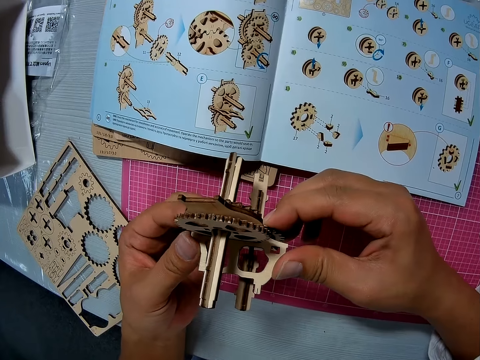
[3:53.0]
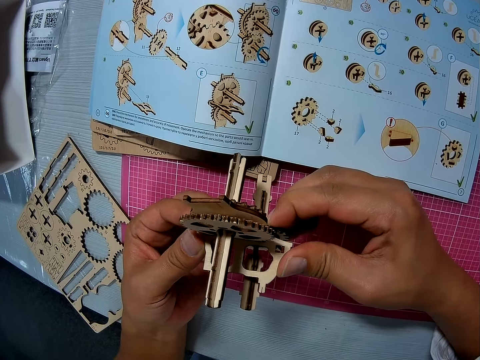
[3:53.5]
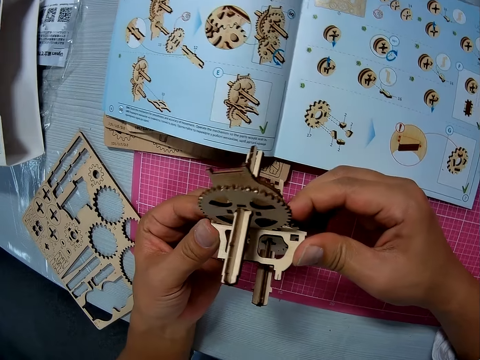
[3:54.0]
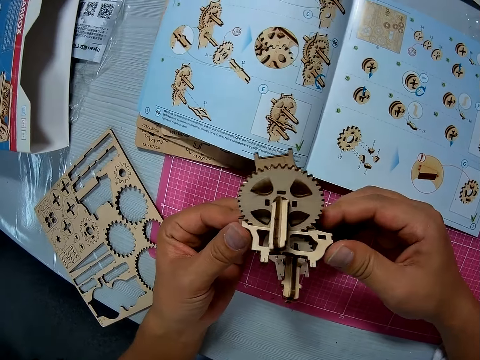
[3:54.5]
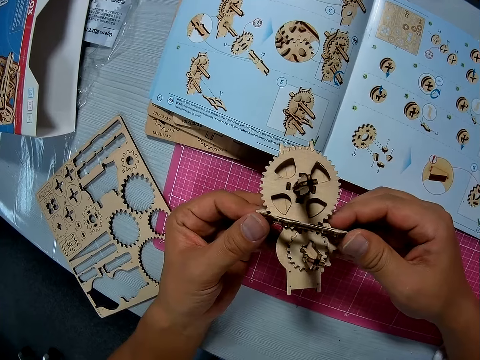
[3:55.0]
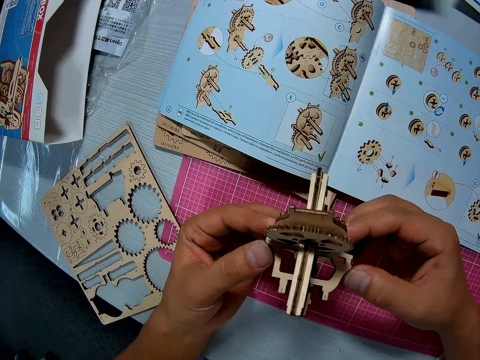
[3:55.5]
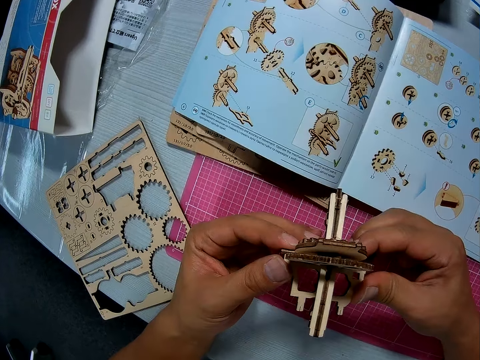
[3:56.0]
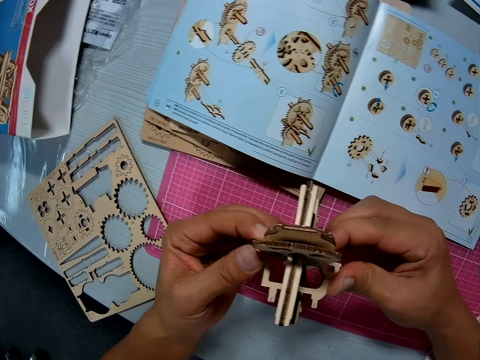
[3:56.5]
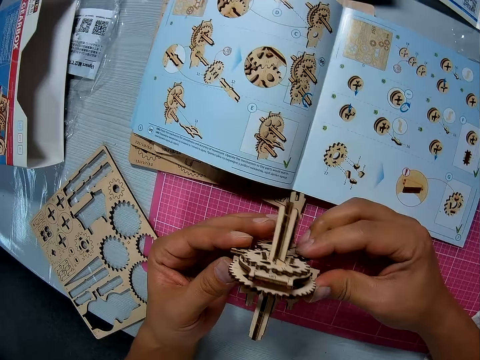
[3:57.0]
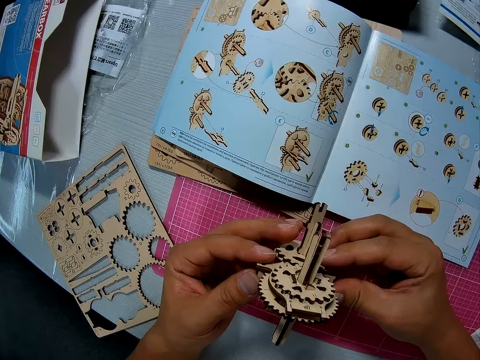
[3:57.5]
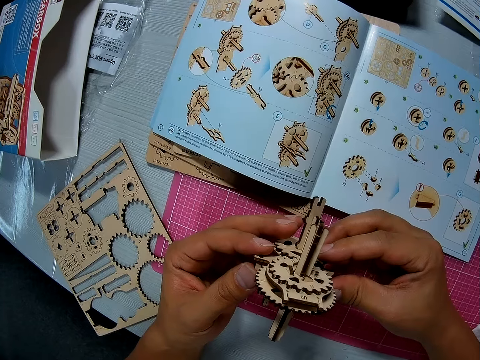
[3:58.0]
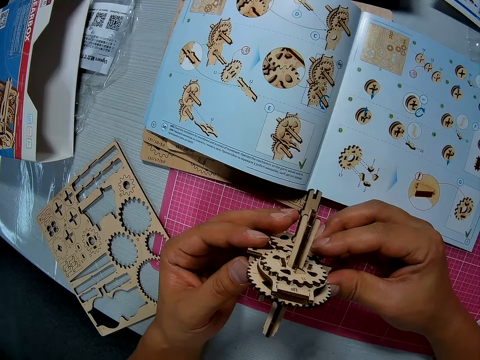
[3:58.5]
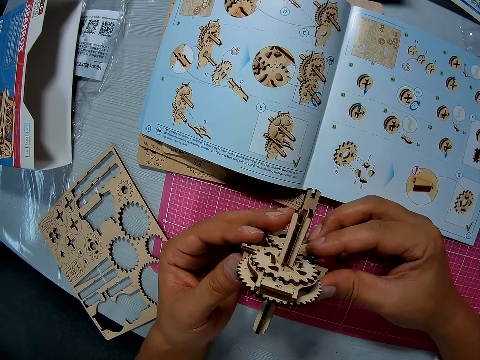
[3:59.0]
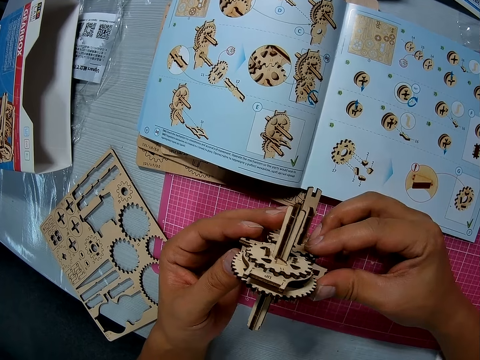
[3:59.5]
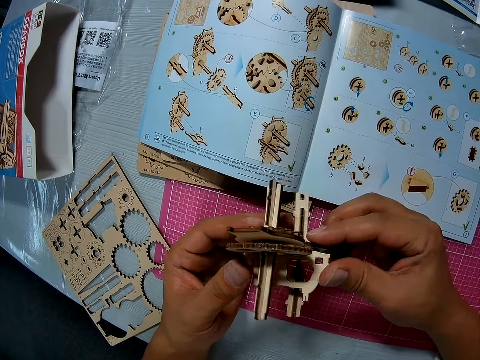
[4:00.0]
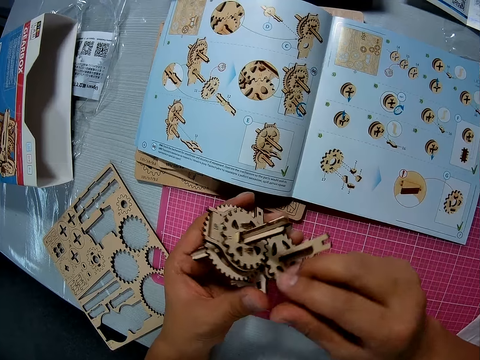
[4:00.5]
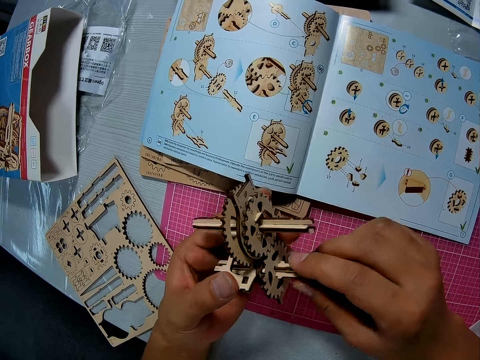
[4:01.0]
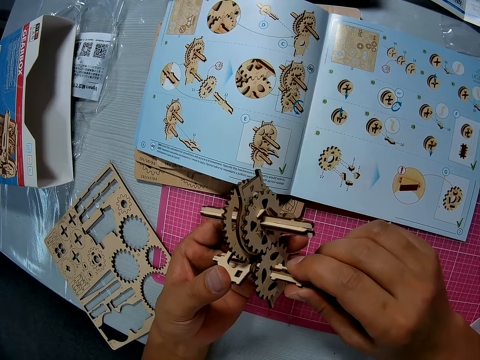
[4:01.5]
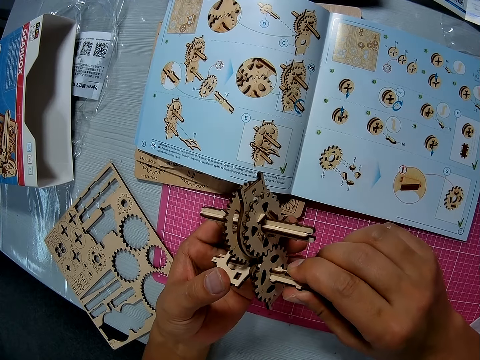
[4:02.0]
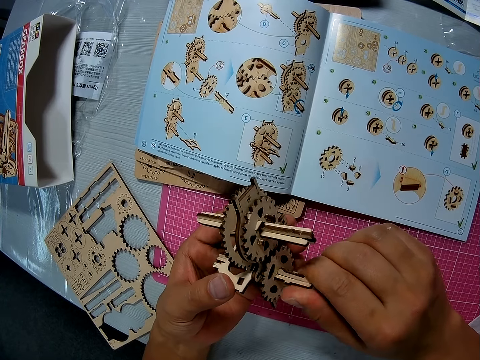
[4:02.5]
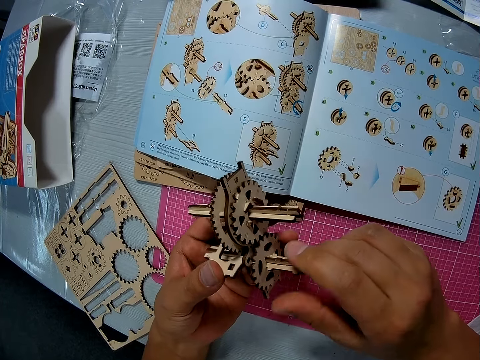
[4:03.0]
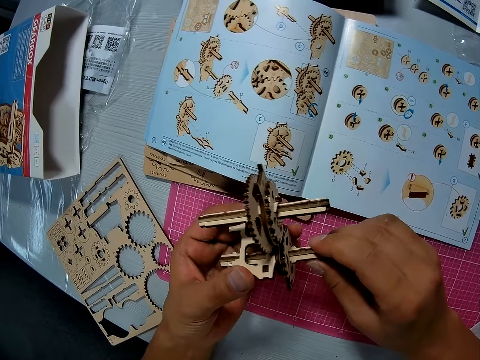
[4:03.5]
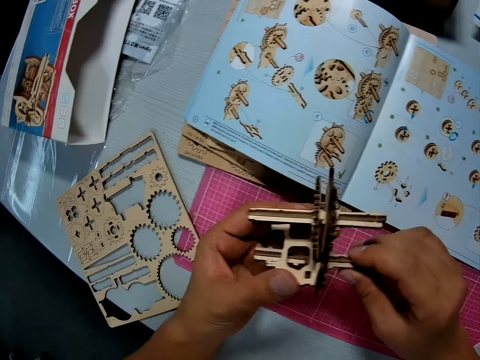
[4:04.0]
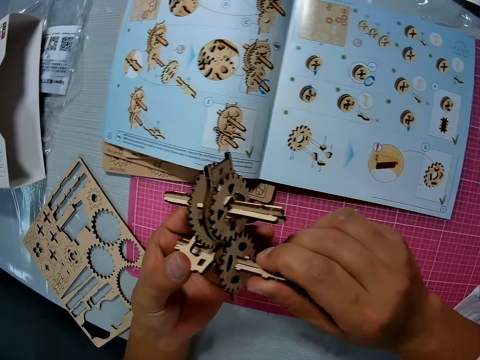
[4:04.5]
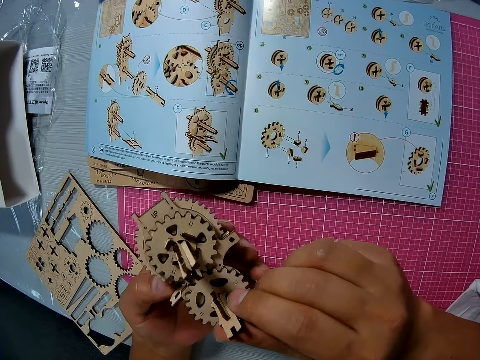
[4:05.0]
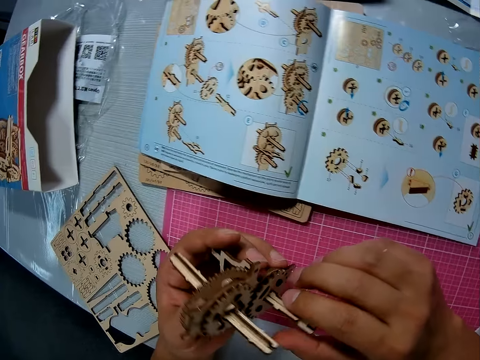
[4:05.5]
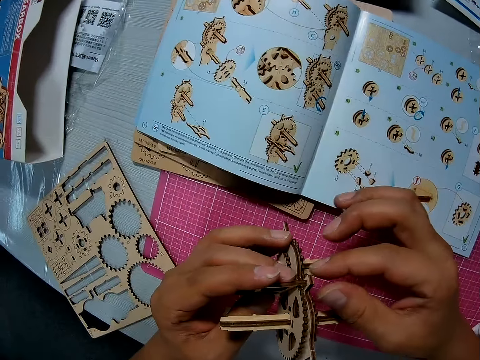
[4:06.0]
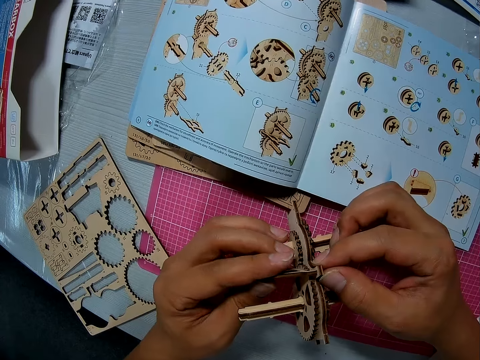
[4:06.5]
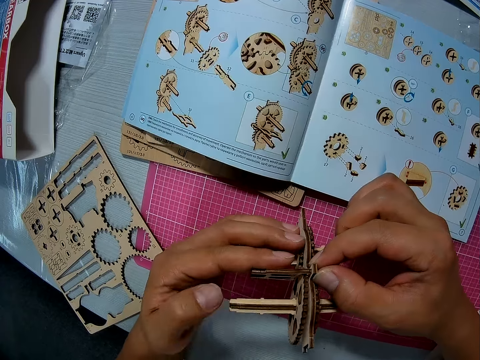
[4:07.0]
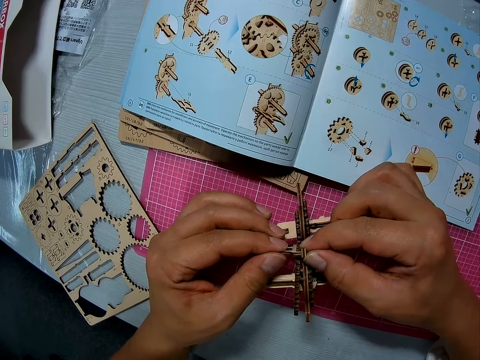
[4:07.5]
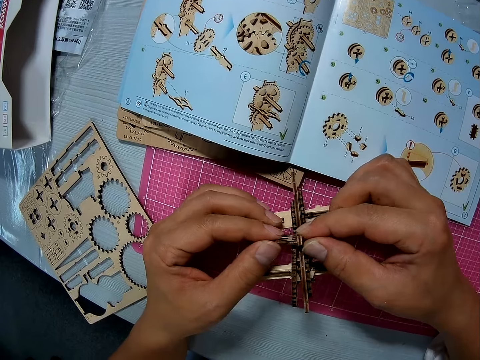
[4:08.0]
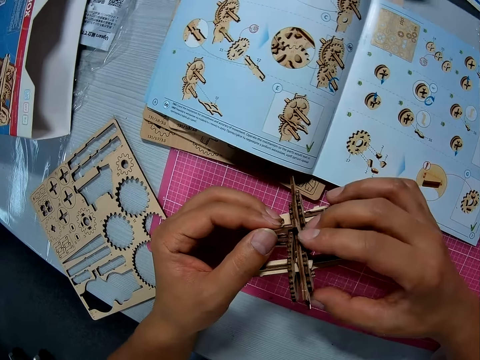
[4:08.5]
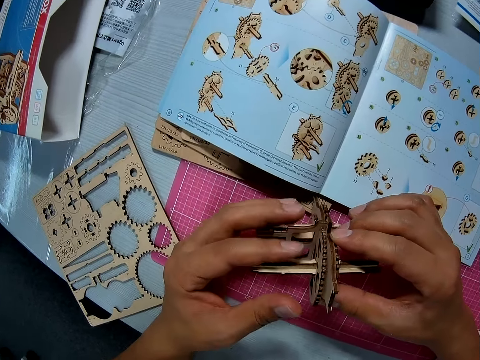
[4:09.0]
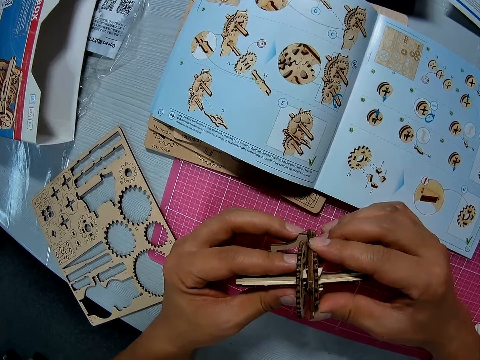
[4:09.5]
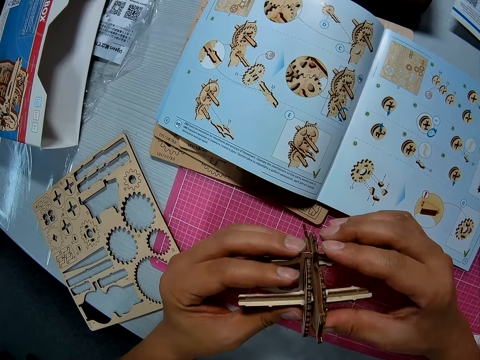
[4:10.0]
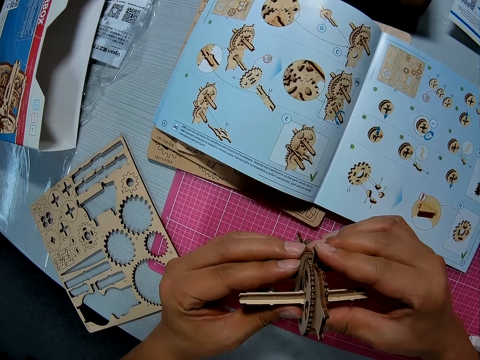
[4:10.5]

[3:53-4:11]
The camera wearer turns the art work. They fix the art piece.

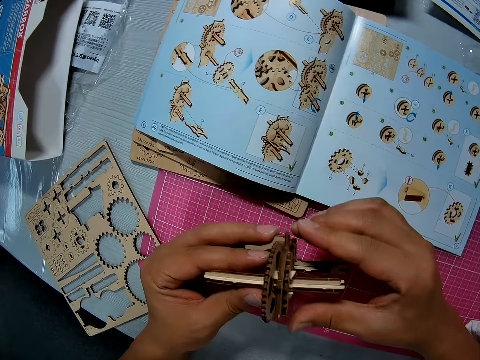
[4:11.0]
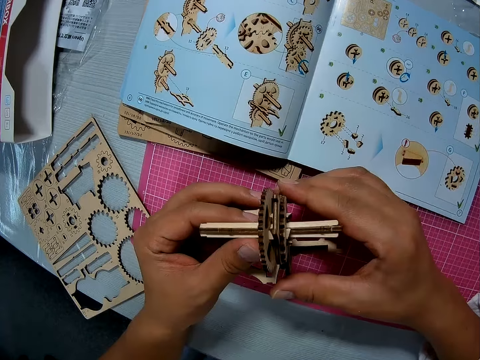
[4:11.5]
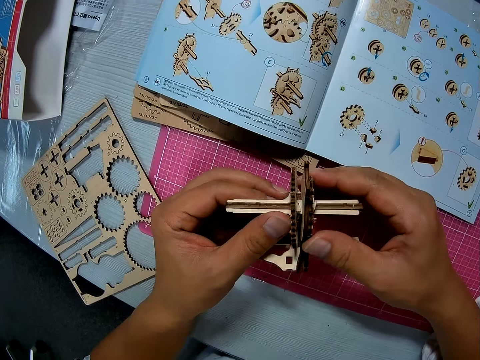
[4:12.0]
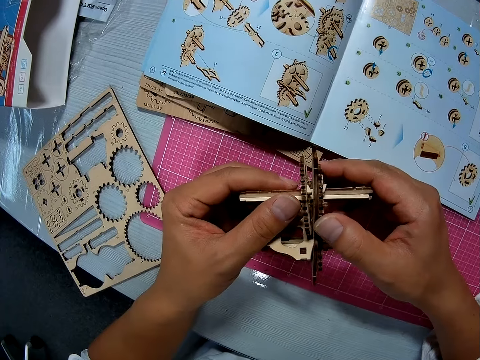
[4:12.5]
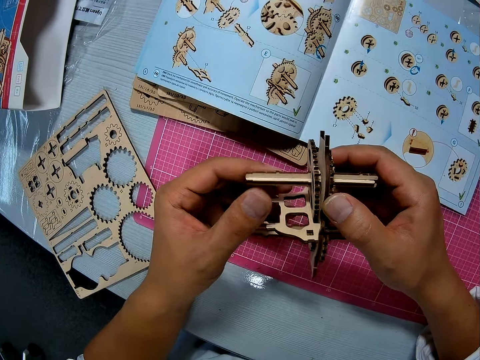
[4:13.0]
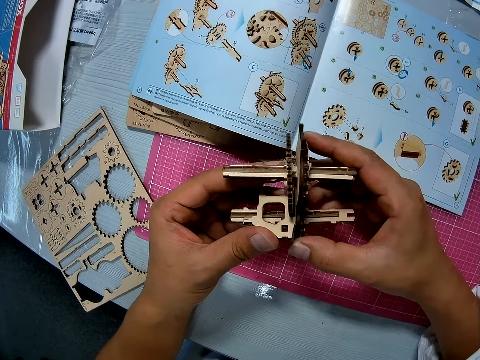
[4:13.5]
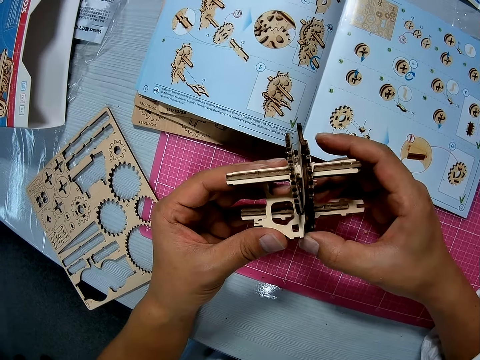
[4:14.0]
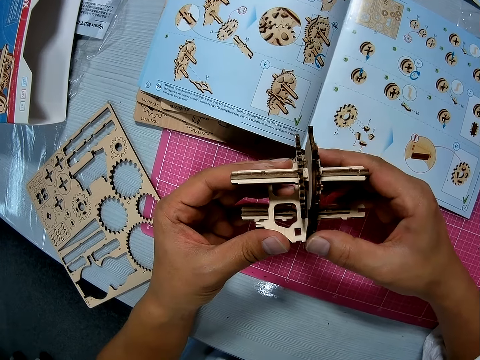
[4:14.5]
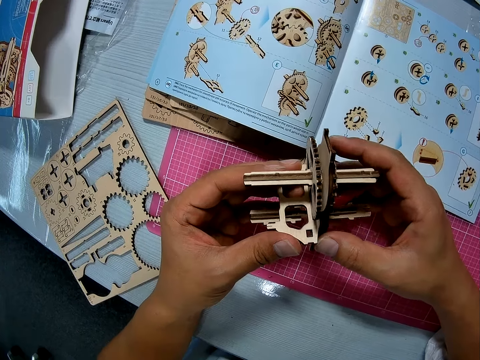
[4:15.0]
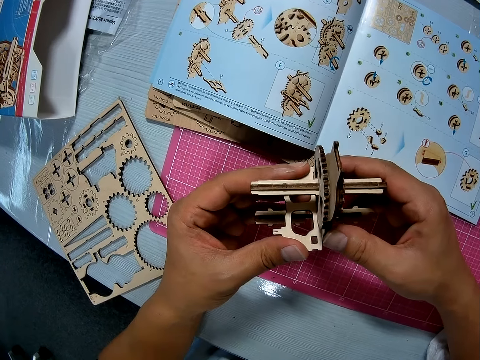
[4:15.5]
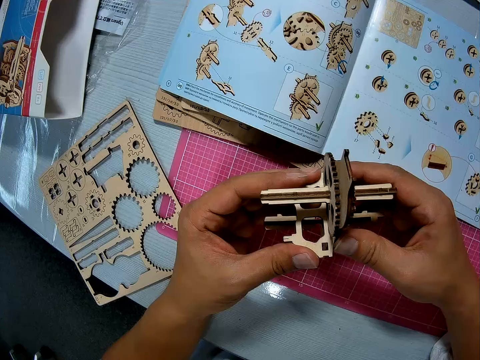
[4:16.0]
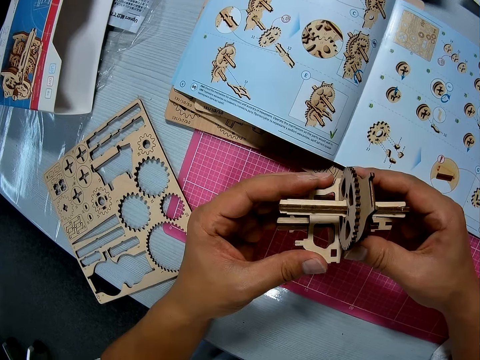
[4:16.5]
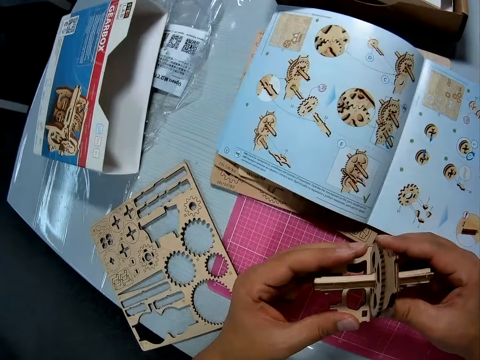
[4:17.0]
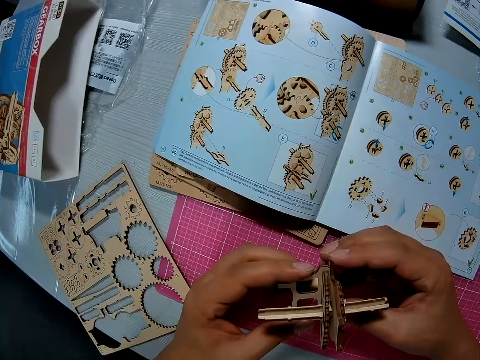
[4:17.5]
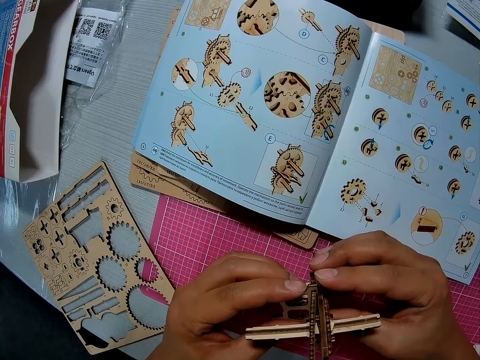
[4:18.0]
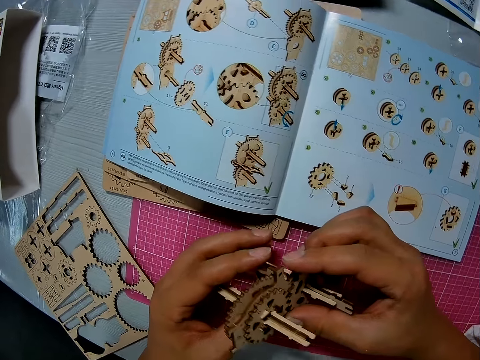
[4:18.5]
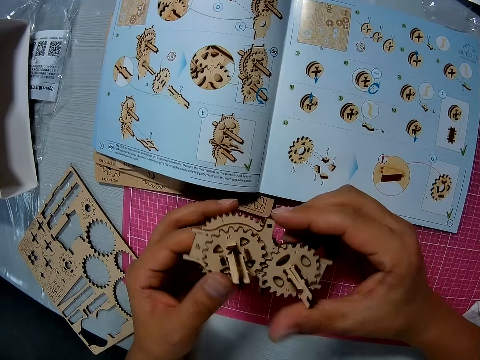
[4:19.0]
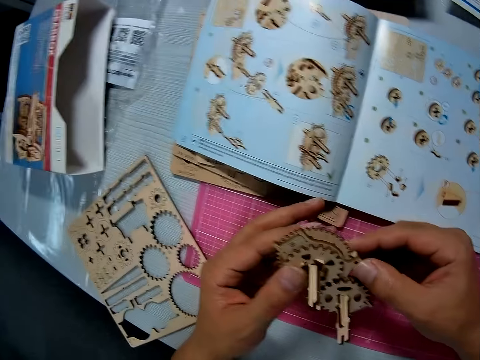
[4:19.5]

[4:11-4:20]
The camera wearer turns the art work.
